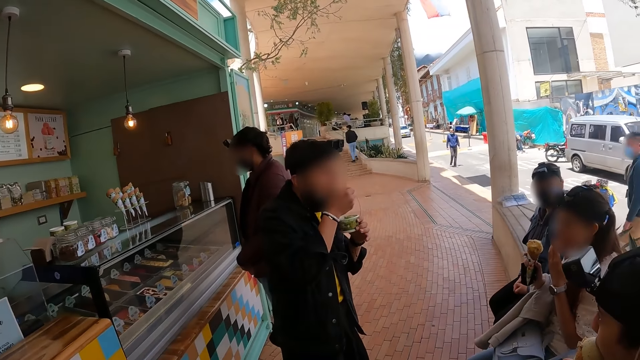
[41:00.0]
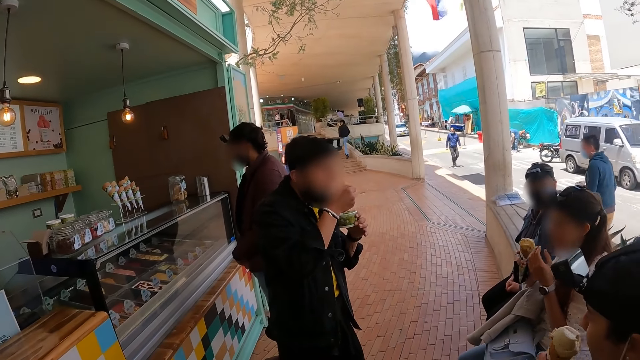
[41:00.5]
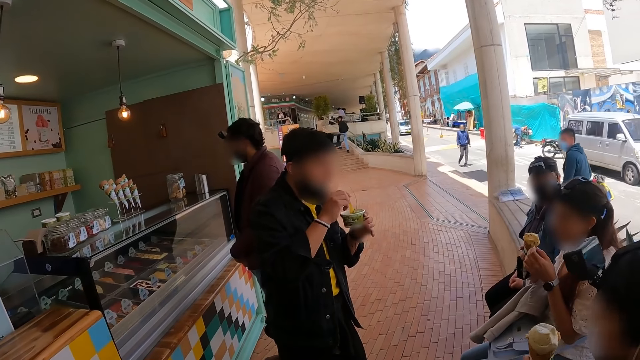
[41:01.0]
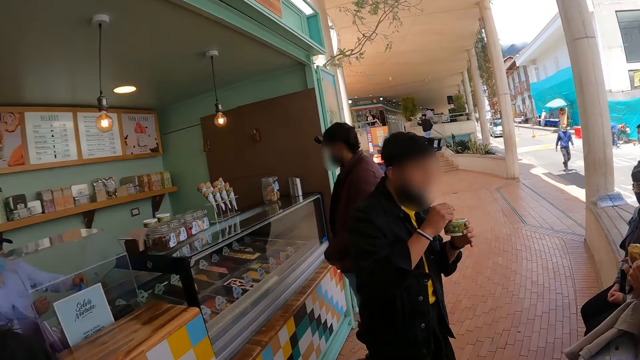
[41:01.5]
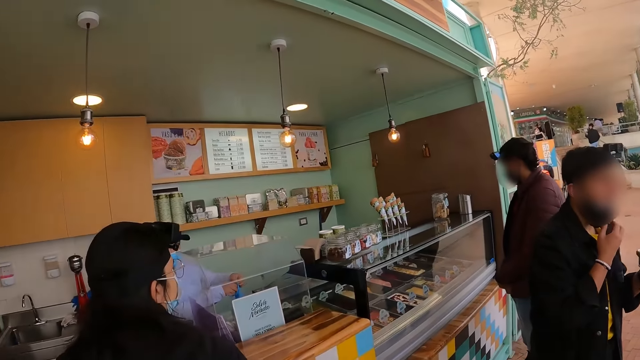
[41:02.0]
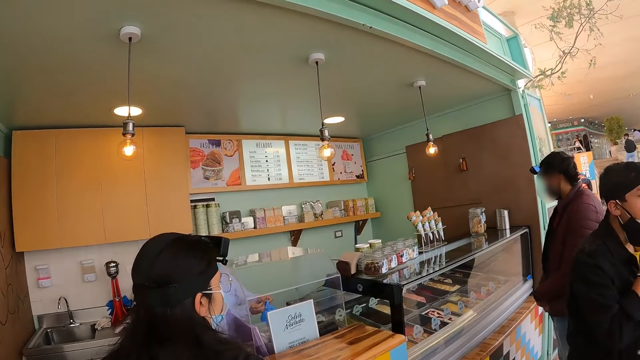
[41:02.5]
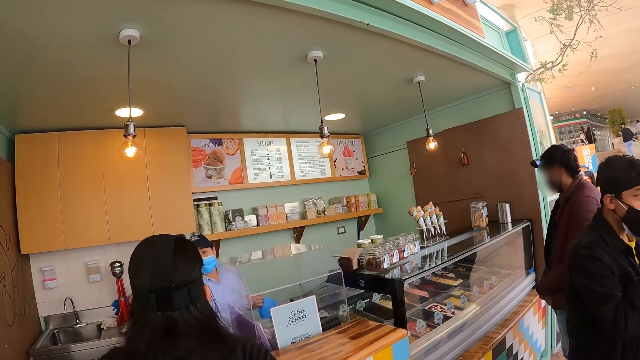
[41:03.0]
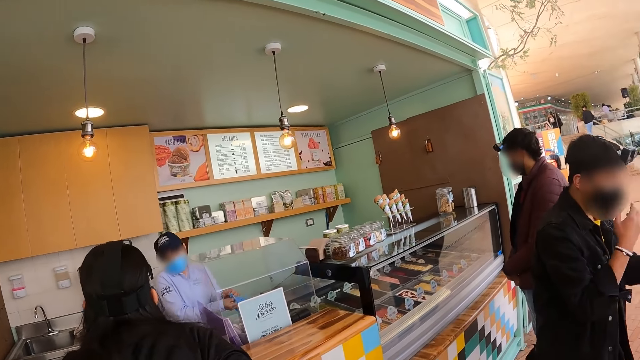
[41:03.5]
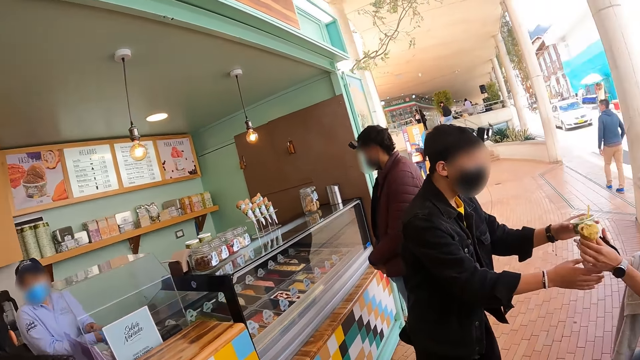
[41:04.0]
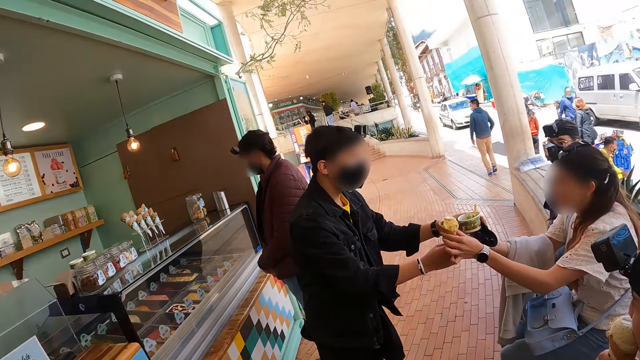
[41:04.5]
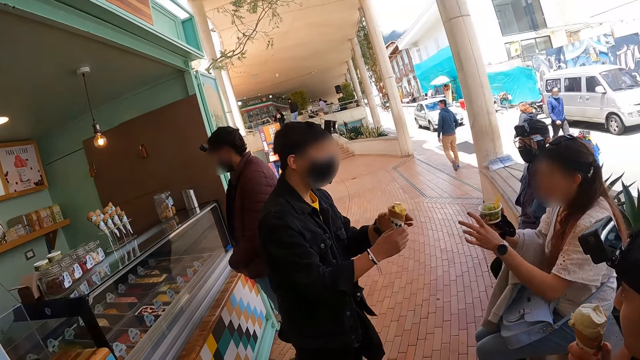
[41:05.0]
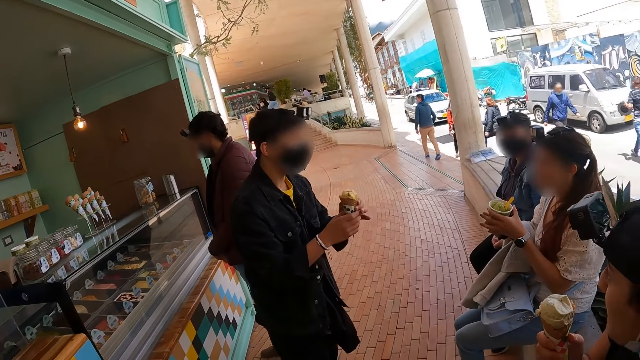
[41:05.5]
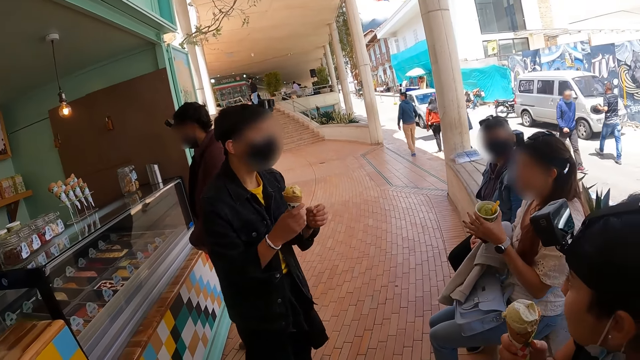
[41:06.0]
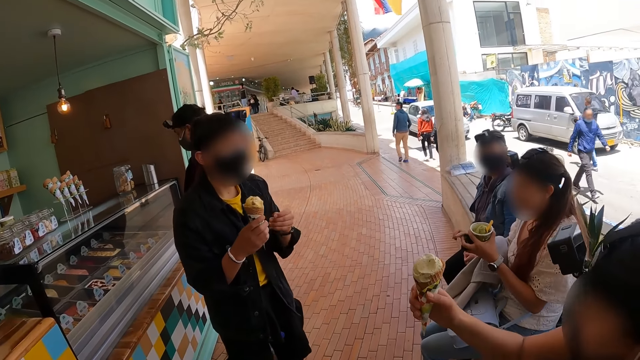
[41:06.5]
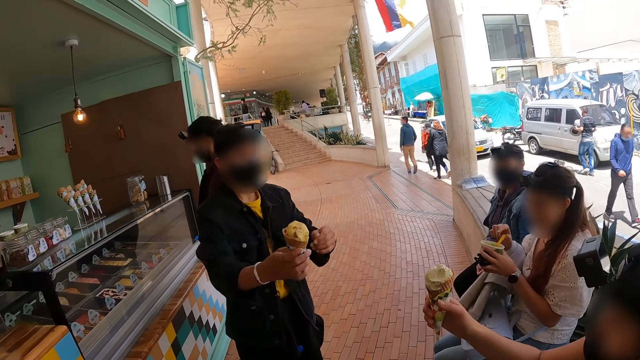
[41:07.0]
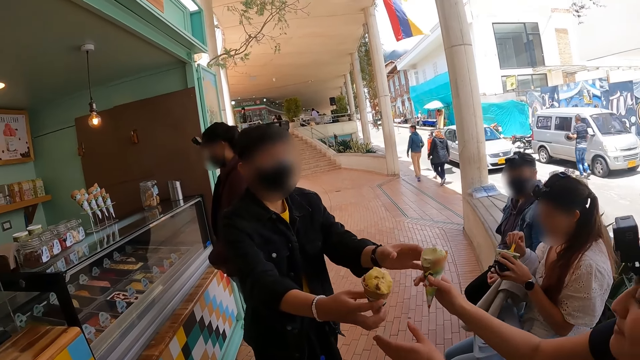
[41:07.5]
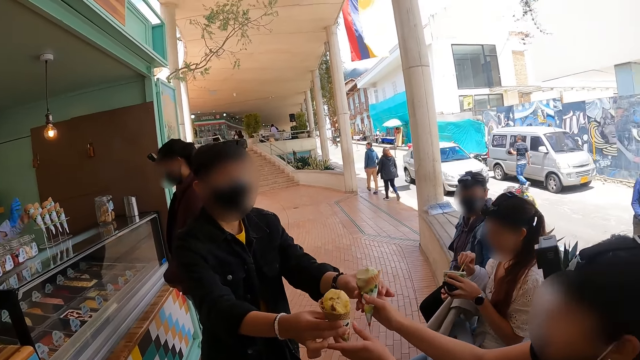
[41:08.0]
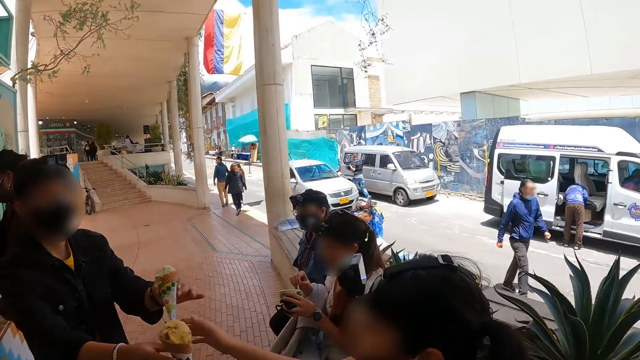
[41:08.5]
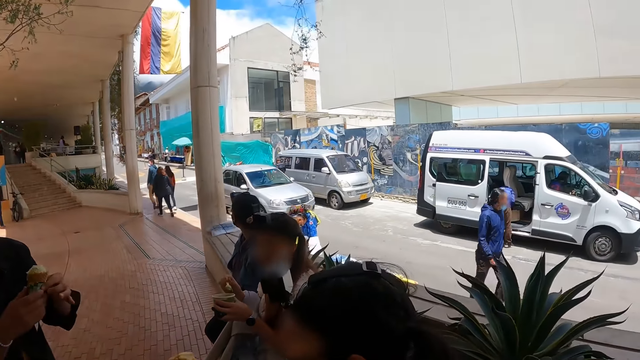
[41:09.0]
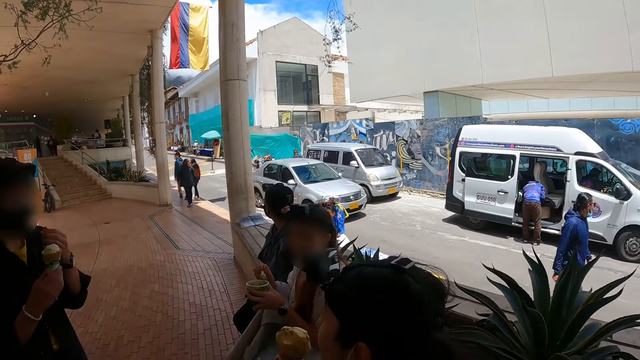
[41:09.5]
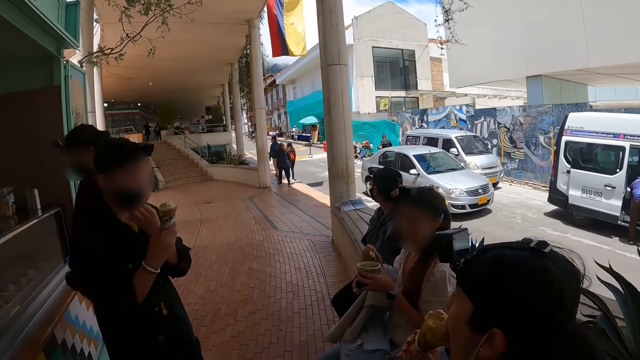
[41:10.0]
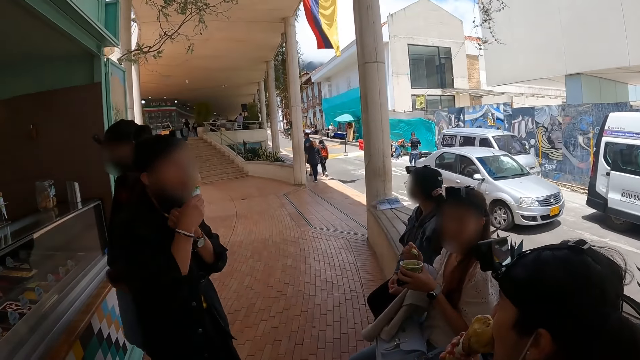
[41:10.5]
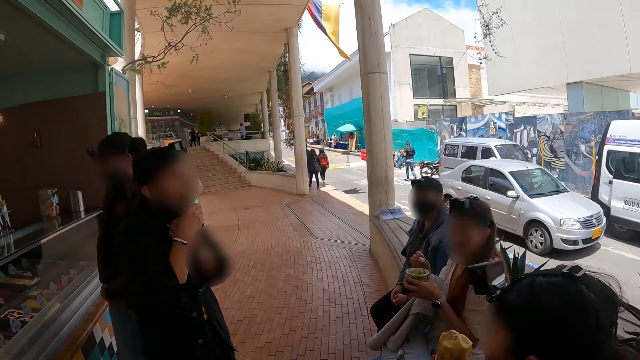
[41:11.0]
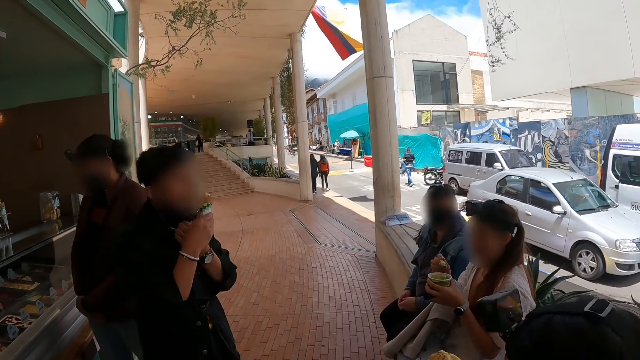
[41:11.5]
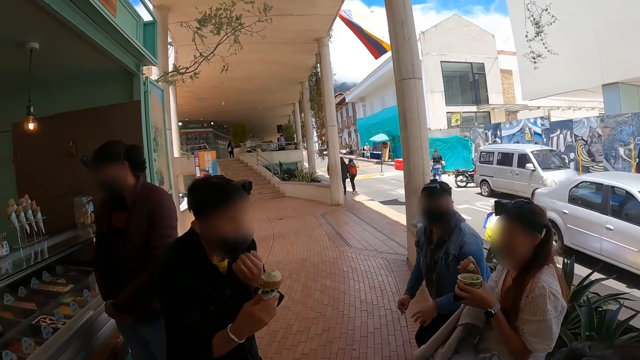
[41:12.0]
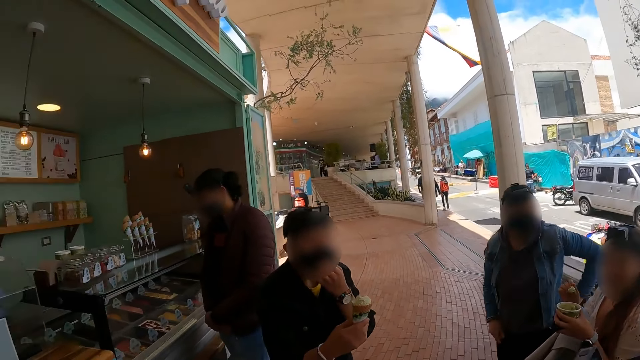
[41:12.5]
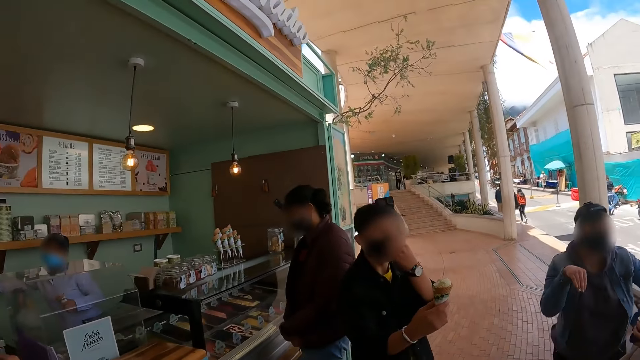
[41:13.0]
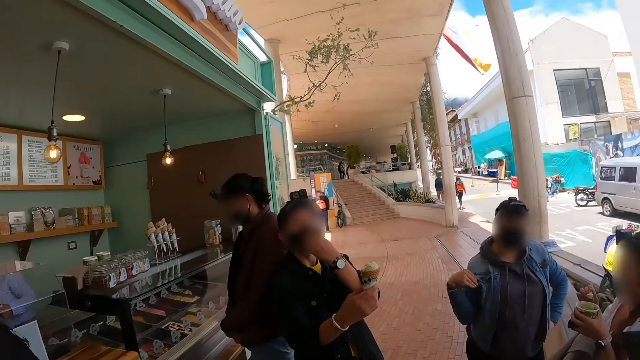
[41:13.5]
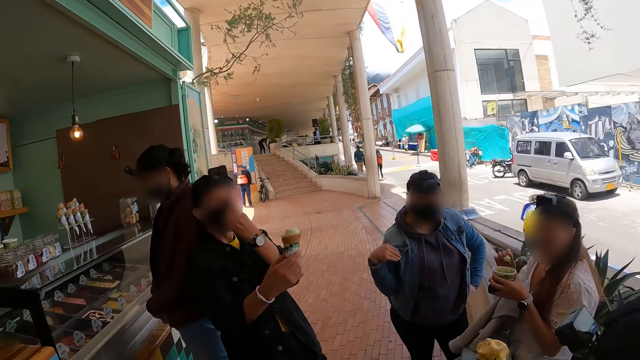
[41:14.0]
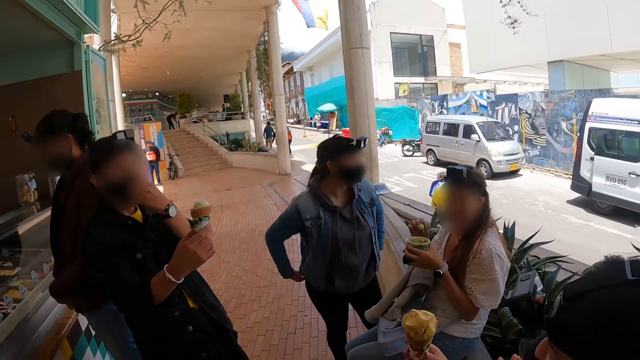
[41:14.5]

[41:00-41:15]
The camera wearer faces an ice cream shop. They face a group of friends. They face the road. They face the group of friends.

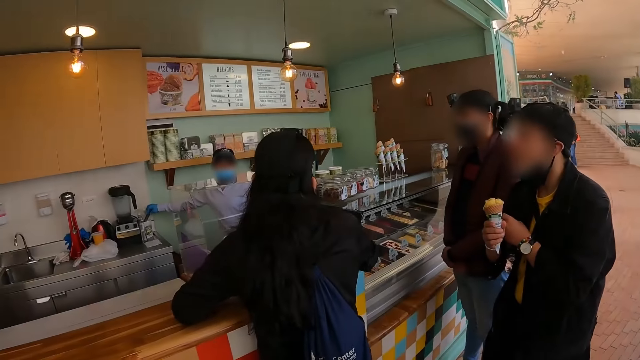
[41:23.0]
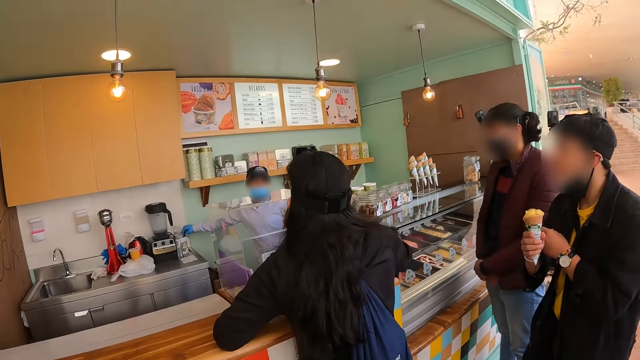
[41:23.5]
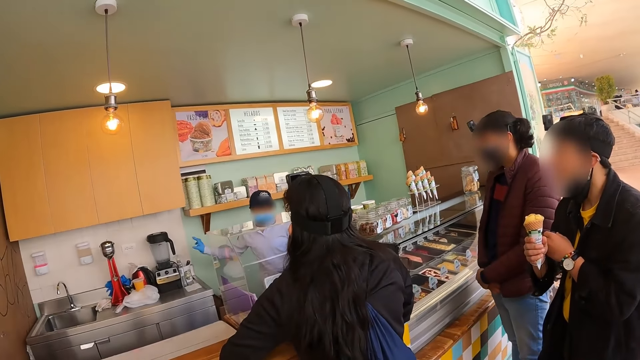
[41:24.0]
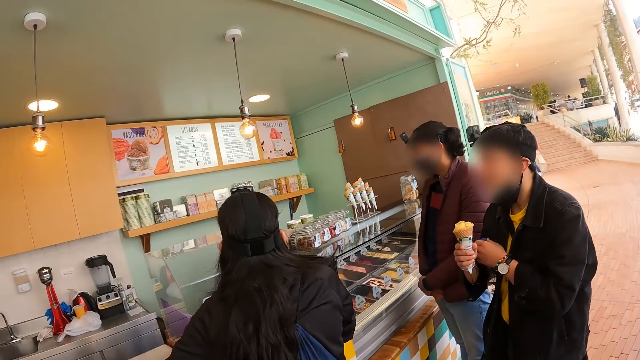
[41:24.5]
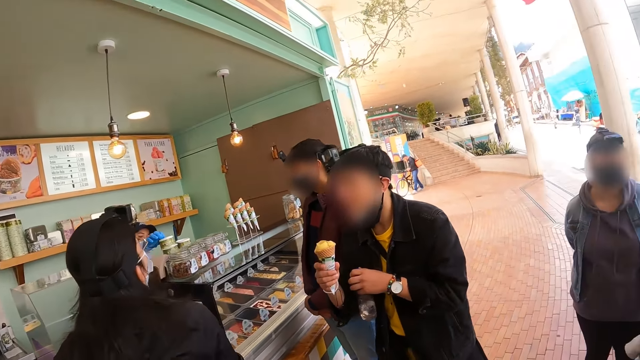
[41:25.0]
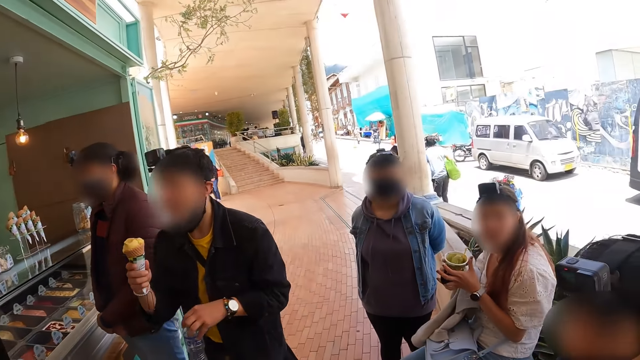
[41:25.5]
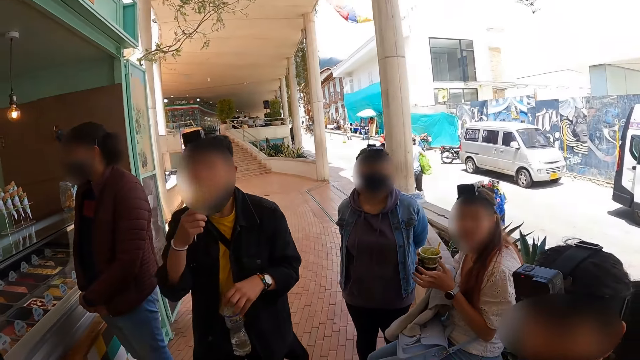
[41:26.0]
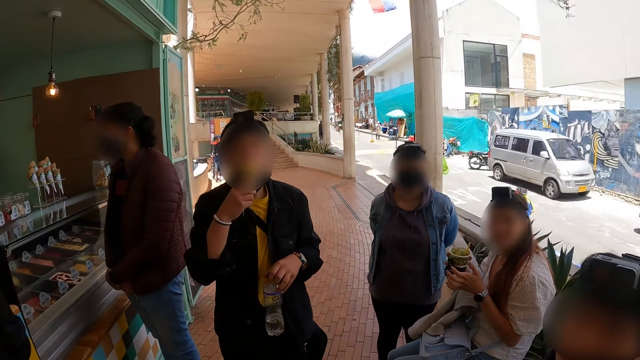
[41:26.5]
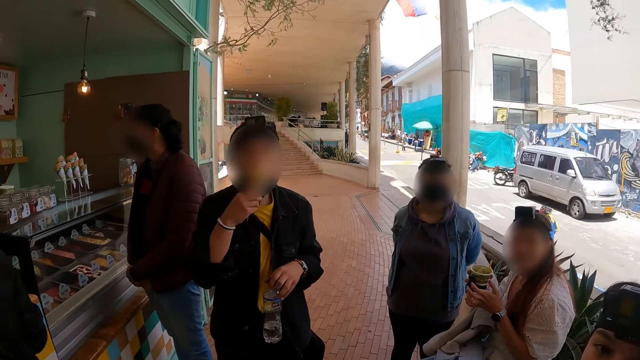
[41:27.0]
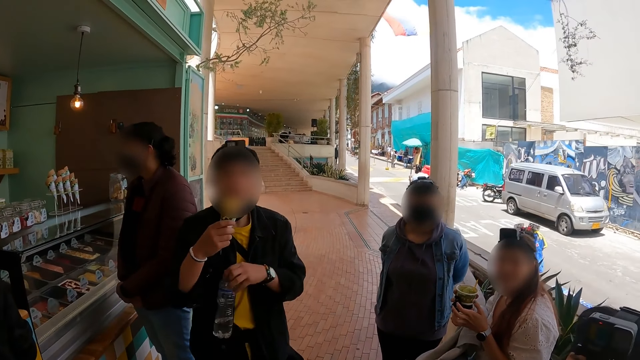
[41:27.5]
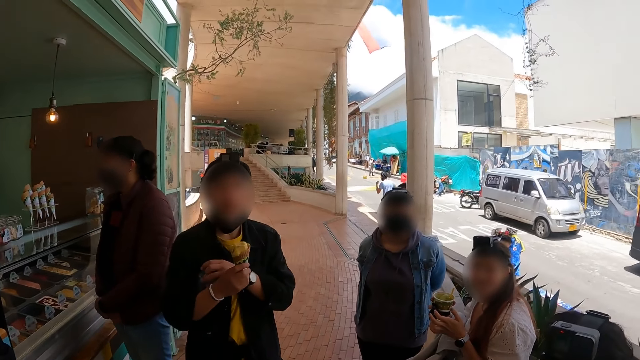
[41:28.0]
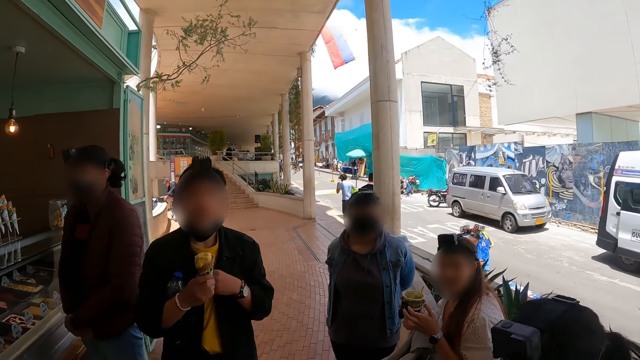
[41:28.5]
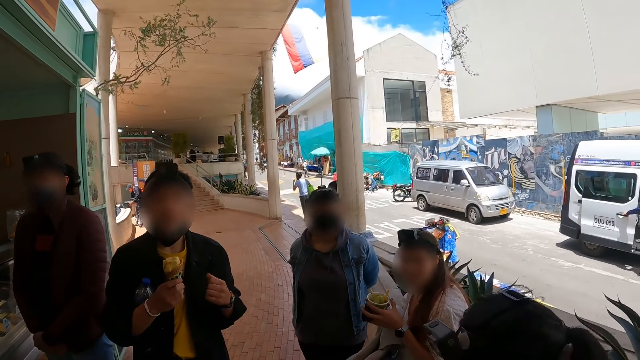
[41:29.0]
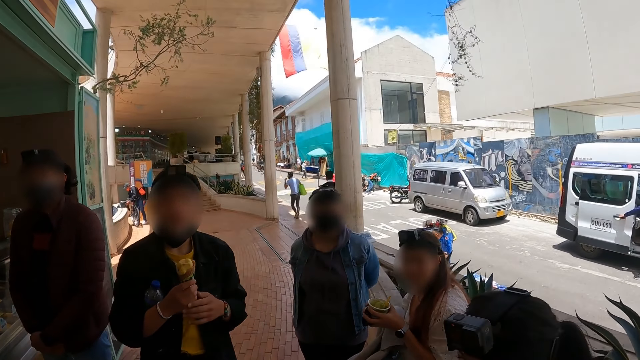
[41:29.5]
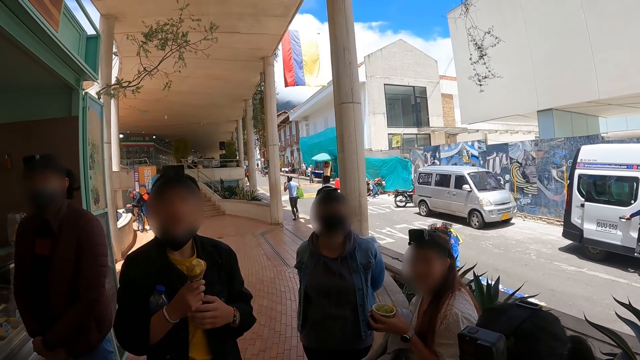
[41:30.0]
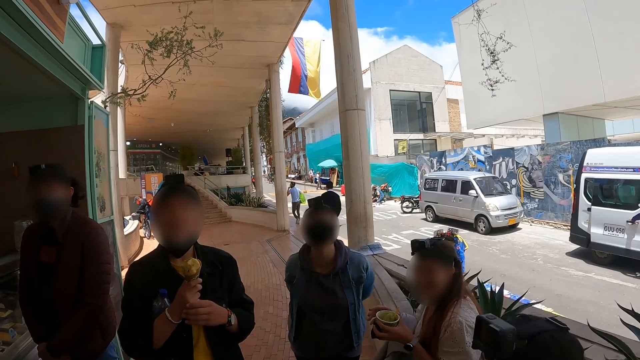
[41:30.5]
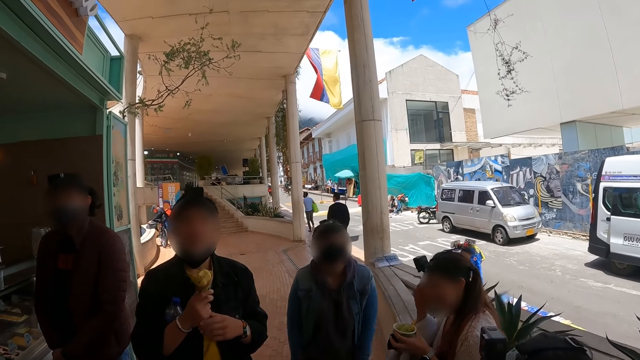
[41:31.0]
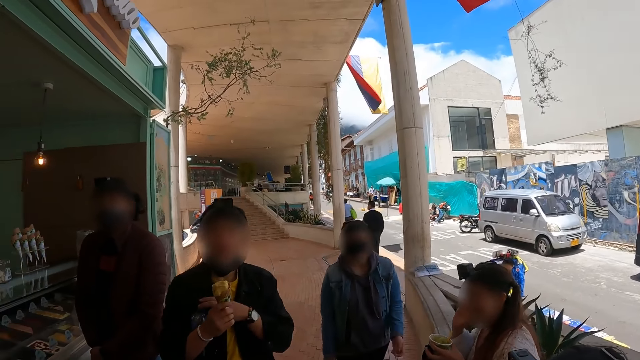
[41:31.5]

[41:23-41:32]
The camera wearer faces an ice cream shop. They face a group of friends. They interact with a person, another person and a third person.
